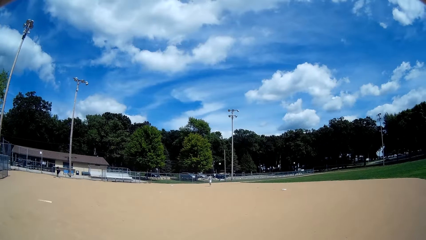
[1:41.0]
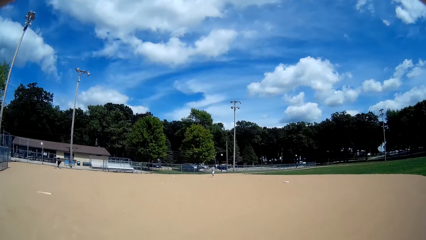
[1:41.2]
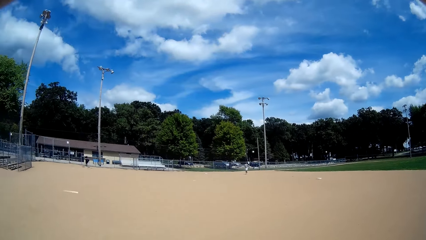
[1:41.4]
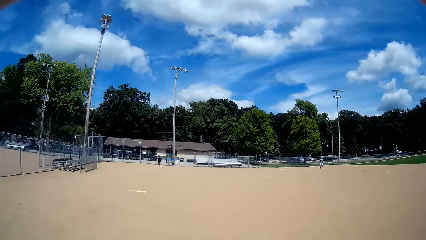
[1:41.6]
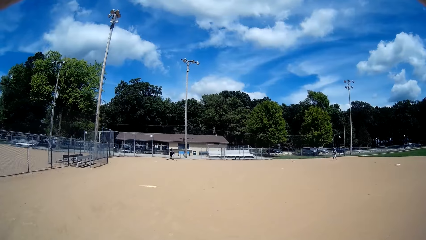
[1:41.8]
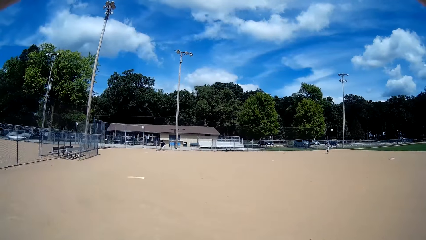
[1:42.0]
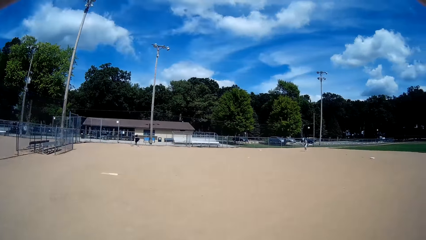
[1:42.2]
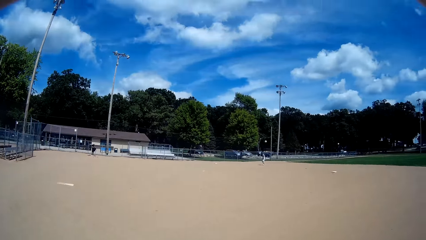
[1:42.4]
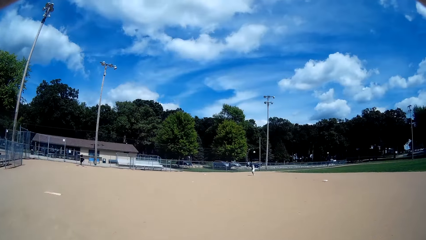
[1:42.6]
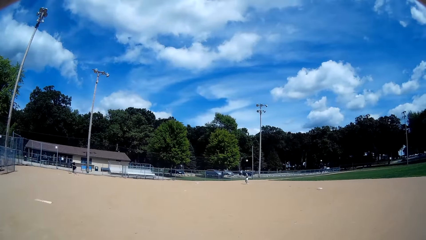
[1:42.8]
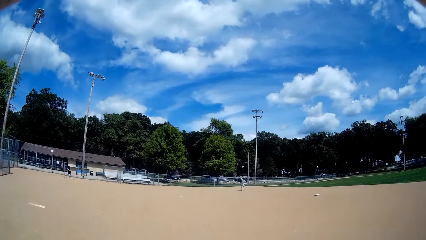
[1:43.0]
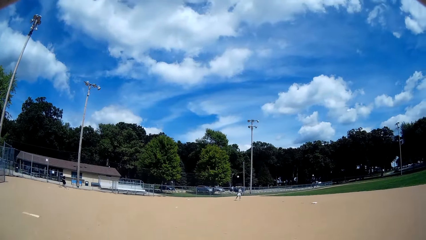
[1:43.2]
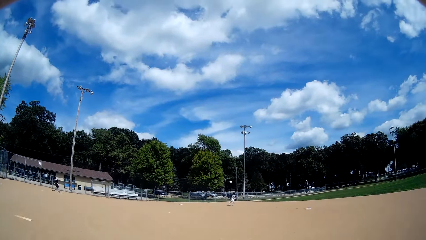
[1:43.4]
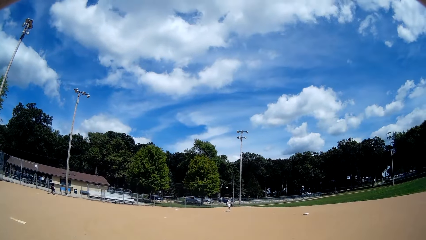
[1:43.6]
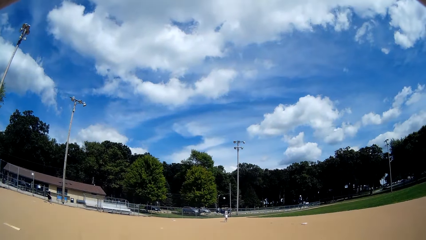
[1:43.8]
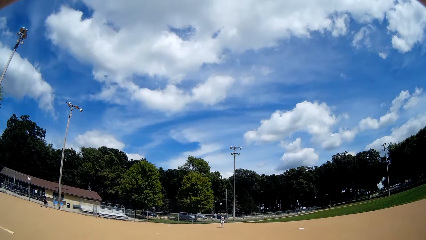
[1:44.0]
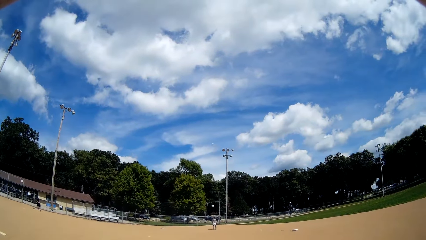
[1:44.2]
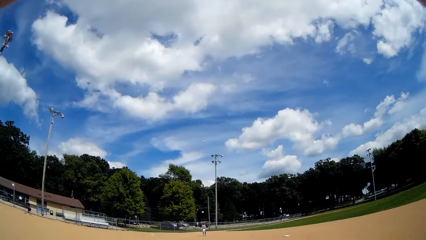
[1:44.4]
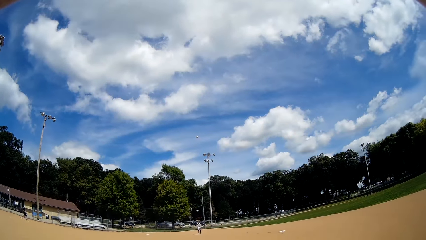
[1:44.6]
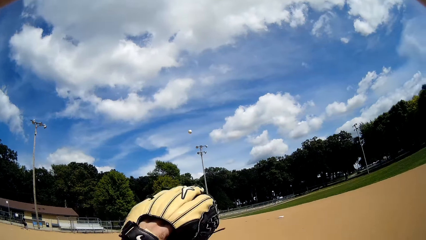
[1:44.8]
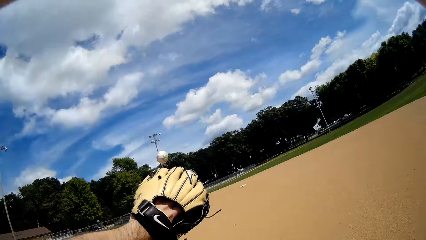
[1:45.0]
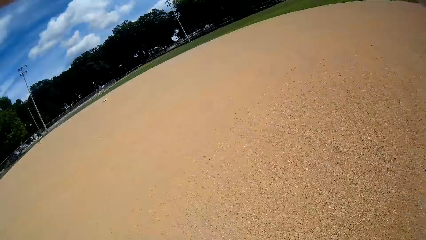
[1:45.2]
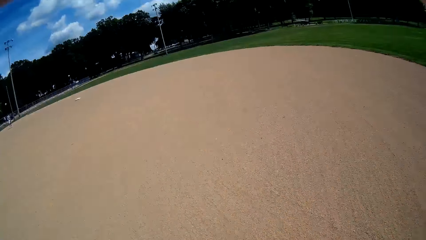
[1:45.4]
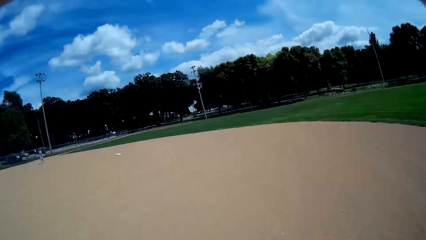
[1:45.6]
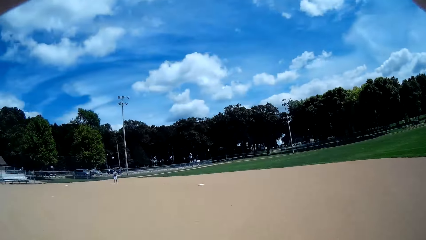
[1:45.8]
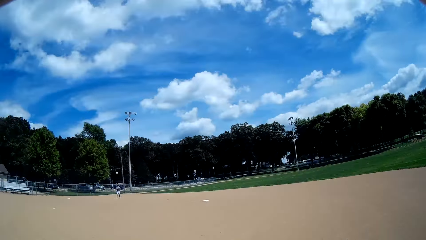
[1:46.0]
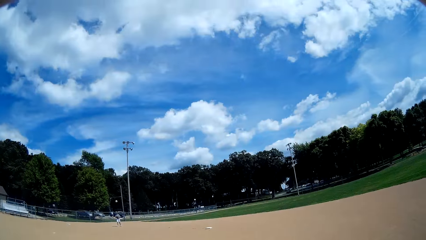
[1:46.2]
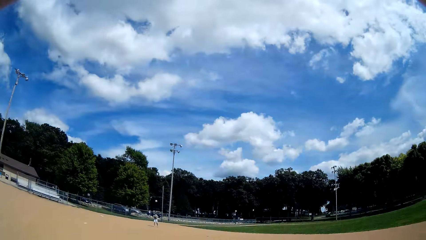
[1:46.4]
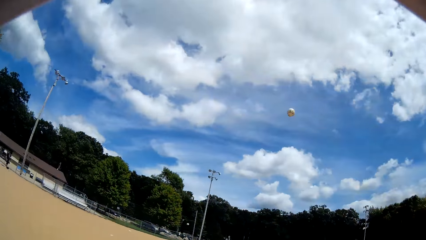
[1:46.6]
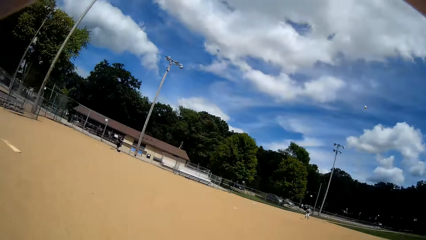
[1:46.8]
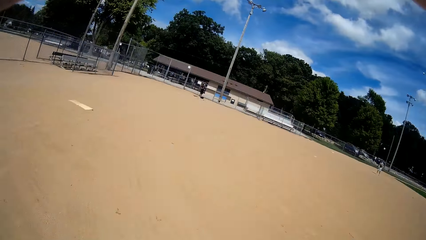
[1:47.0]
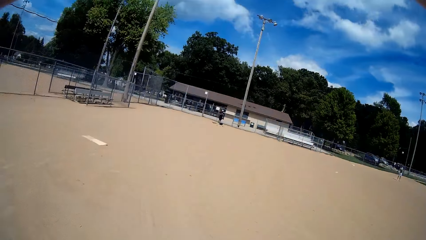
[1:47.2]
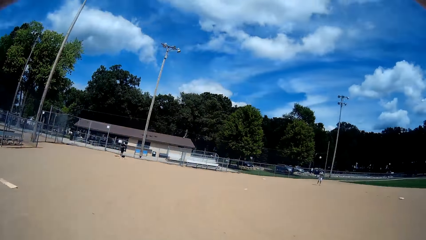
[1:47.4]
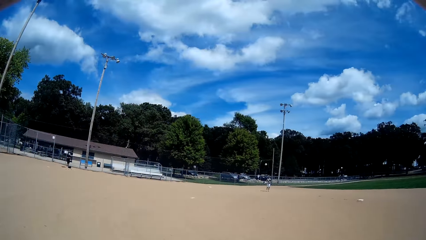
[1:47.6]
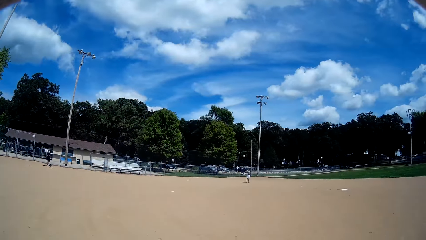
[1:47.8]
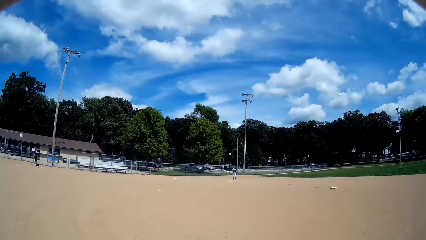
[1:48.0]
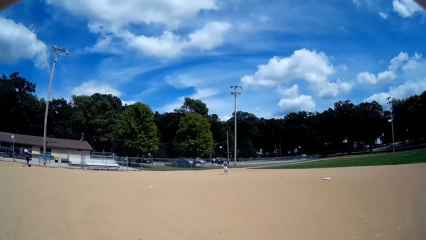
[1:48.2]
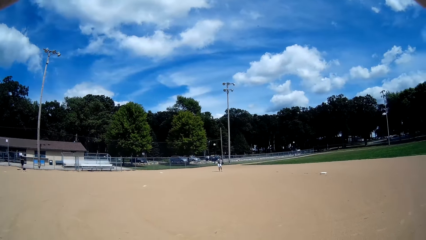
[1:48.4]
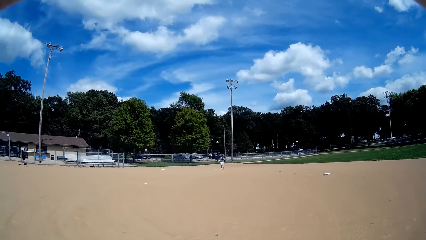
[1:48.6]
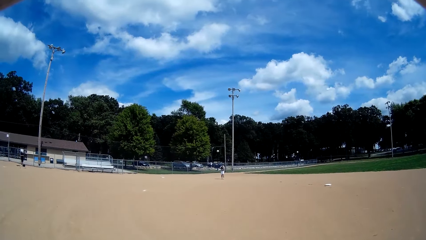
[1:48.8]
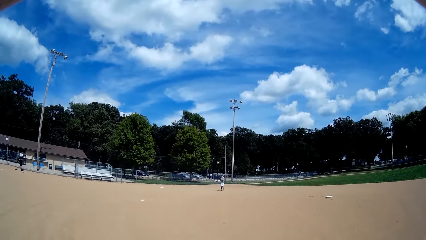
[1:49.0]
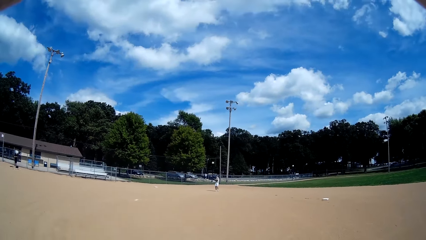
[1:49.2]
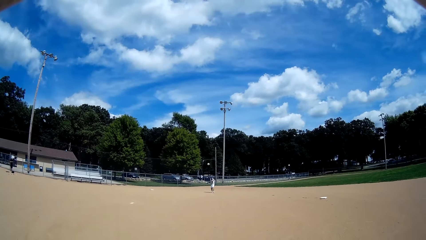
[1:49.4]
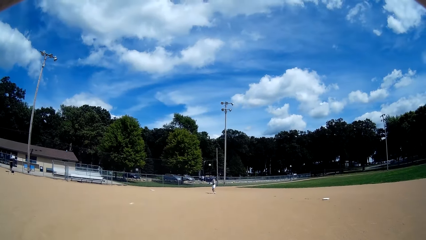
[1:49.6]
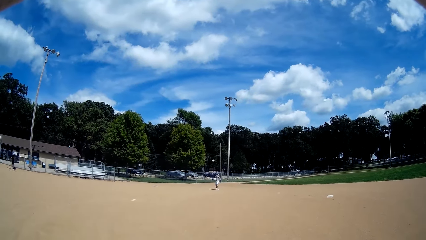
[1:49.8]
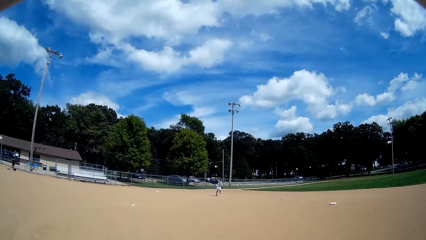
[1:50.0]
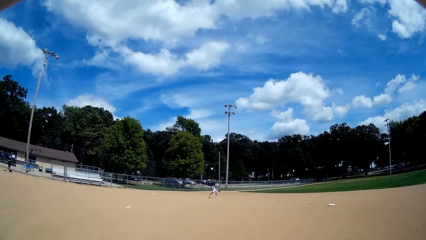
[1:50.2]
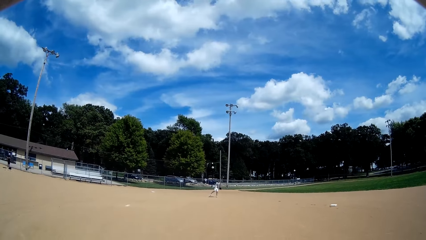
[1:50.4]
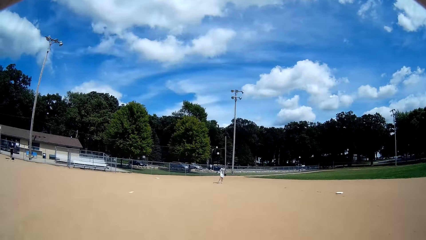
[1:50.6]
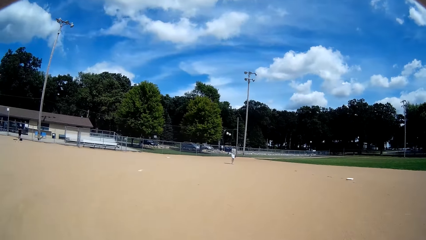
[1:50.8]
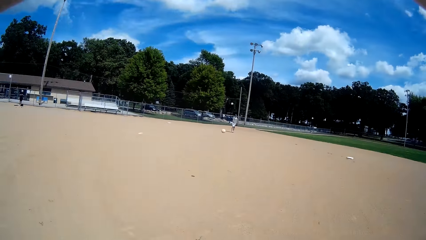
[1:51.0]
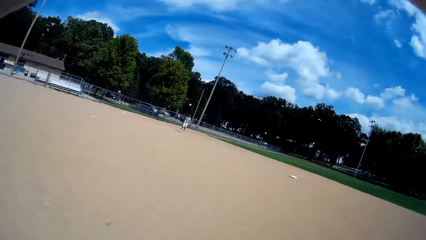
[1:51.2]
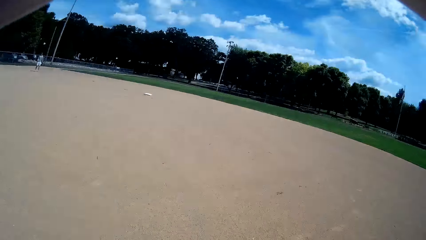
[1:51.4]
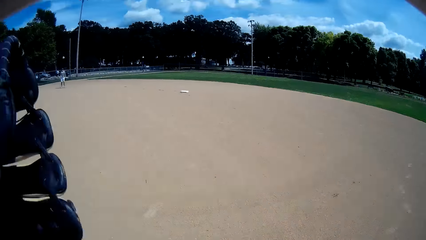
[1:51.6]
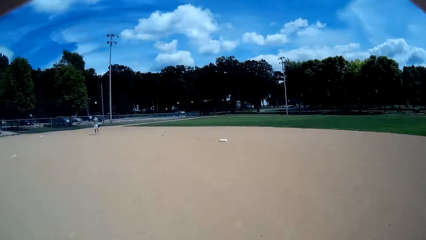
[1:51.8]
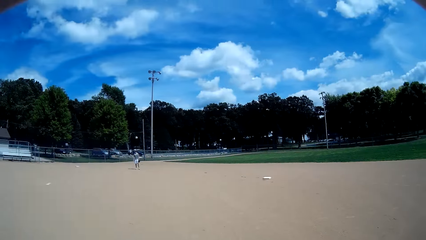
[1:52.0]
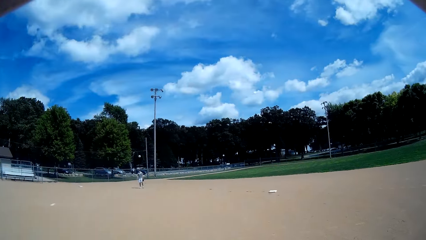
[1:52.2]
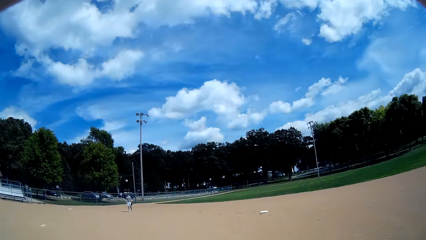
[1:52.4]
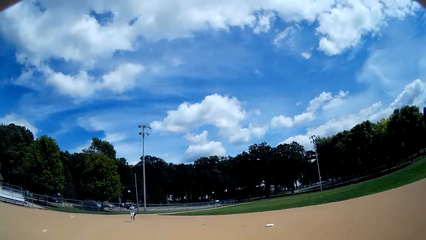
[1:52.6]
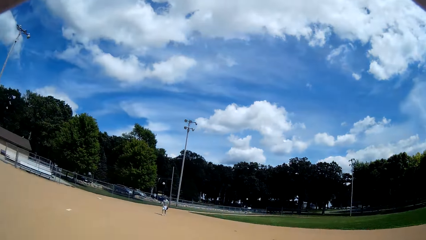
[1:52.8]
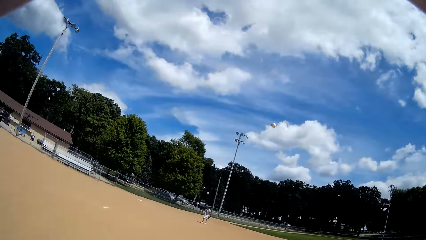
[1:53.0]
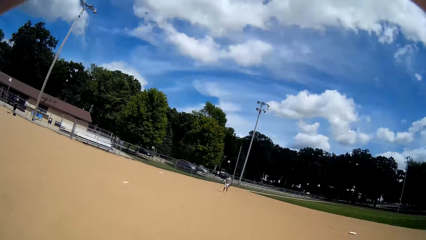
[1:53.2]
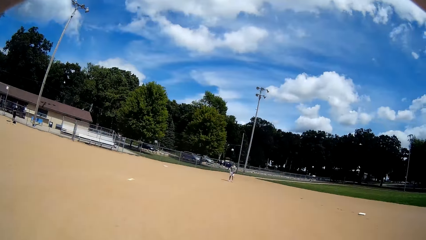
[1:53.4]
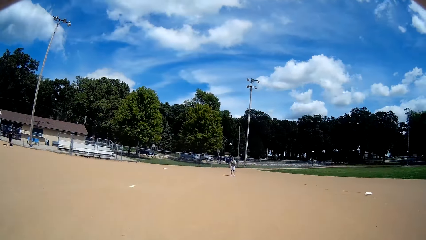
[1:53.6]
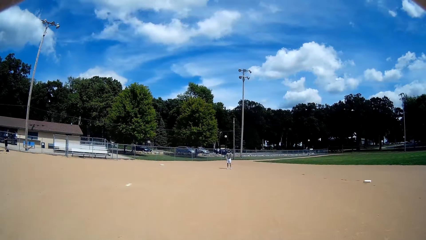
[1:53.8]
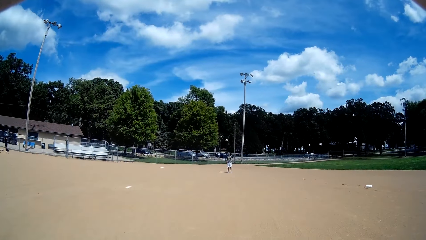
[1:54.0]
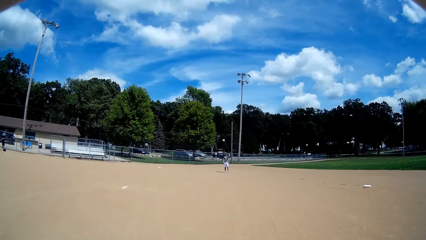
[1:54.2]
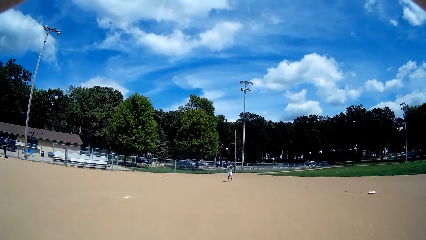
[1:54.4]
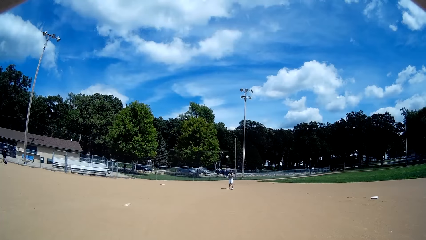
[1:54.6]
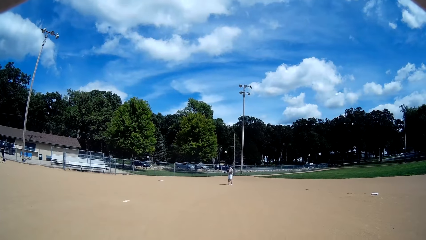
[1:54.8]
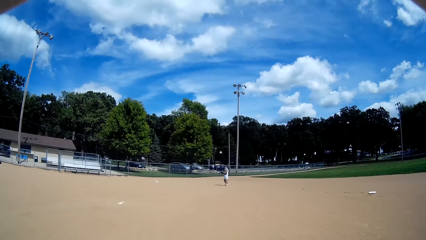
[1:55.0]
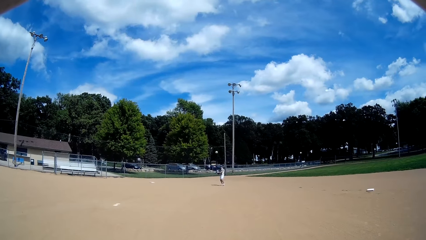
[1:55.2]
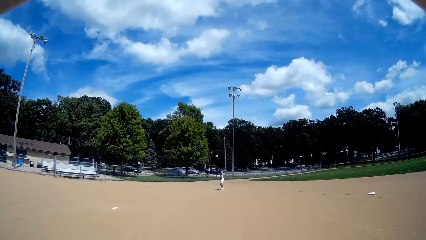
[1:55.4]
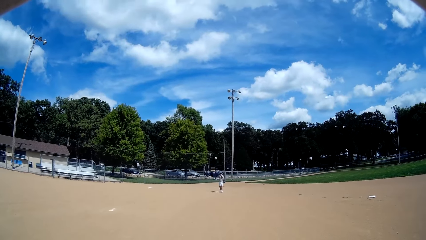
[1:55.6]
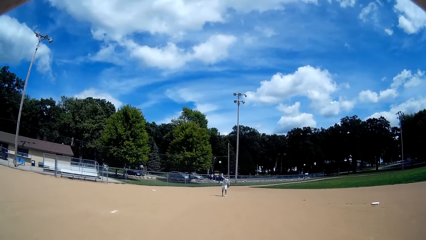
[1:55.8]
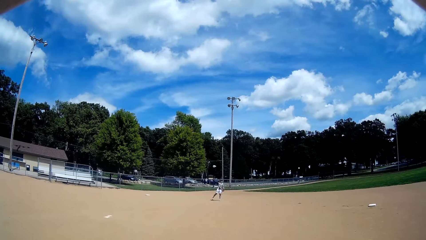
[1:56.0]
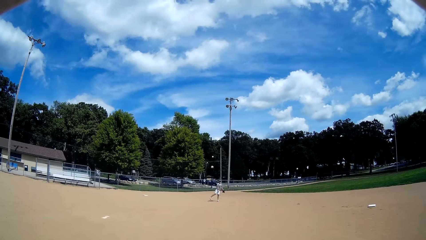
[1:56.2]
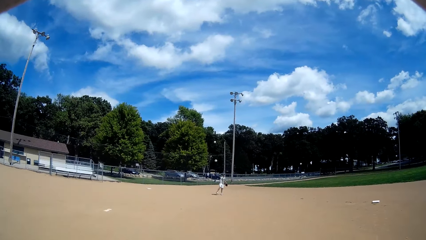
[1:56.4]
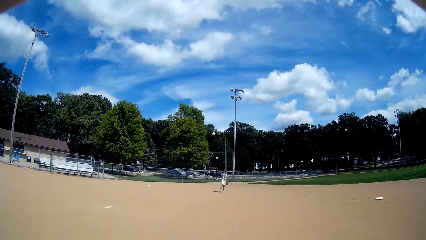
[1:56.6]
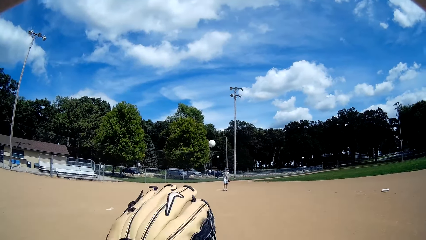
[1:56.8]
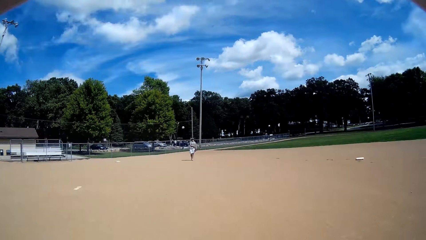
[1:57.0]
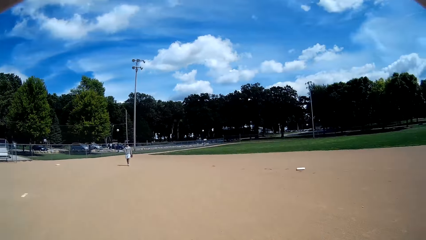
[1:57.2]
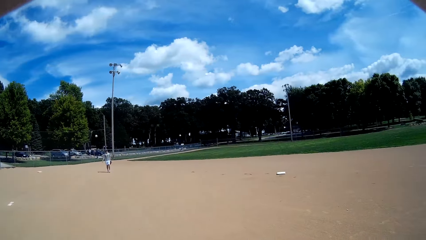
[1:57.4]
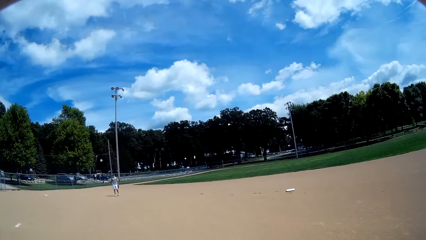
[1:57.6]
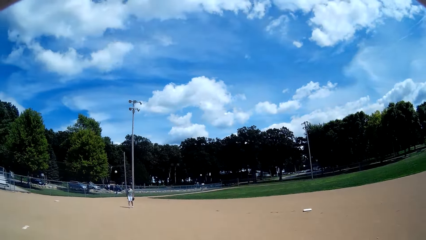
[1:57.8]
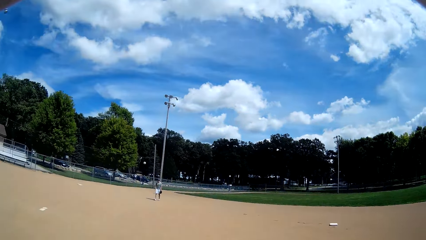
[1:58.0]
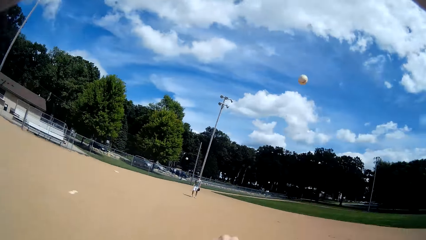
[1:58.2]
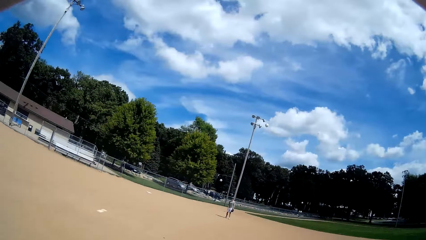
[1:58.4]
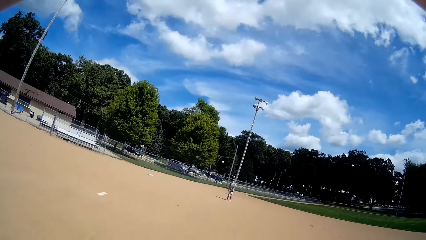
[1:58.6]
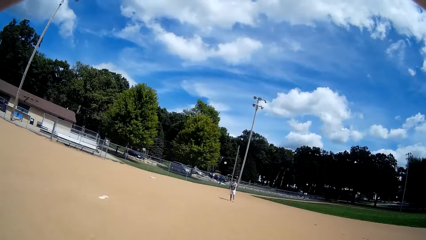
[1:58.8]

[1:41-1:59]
The camera wearer catches the ball from a man with a baseball glove again. The man catches the ball and throws the ball. The camera wearer catches the ball, throws the ball to the man again, and walks towards the man. They catch the ball from the man with a baseball glove again. The man catches the ball and throws the ball. The camera wearer throws the ball to the man again. They catch the ball from the man with a baseball glove again. The man catches the ball and throws the ball. The camera wearer throws the ball to the man again.
